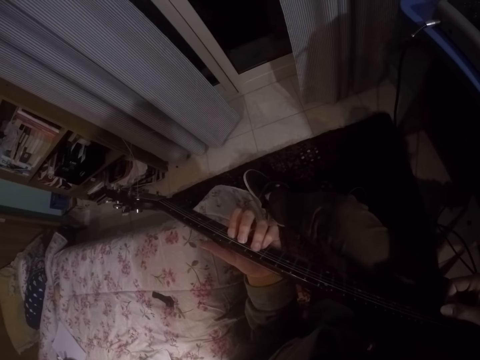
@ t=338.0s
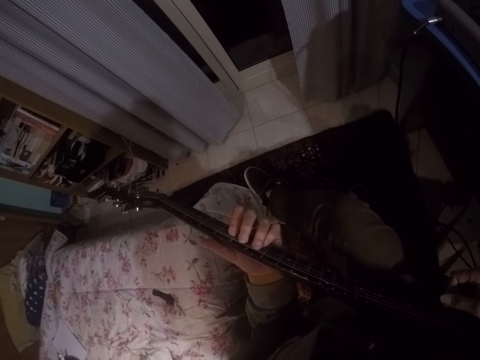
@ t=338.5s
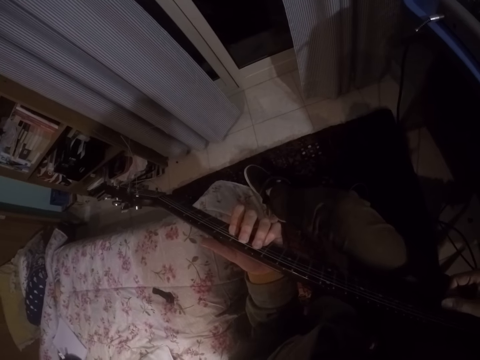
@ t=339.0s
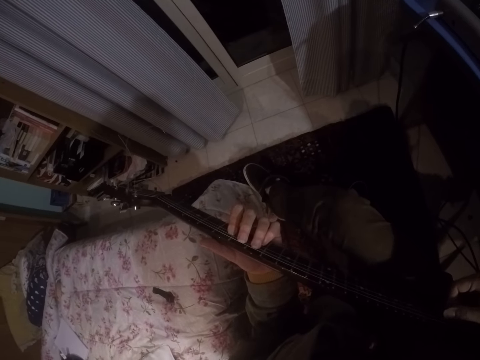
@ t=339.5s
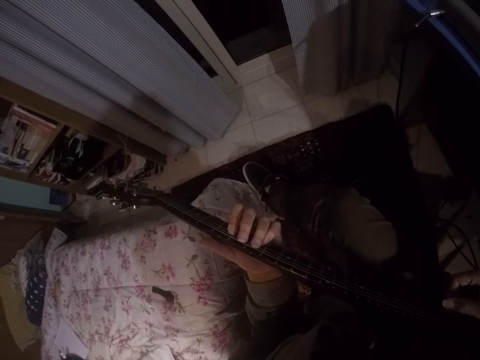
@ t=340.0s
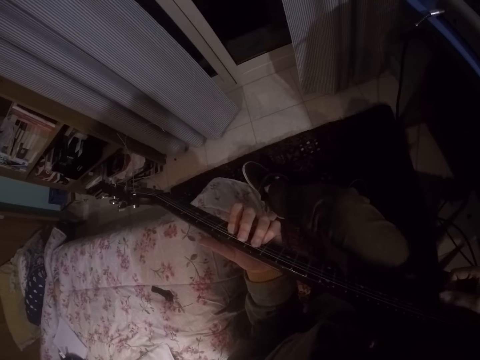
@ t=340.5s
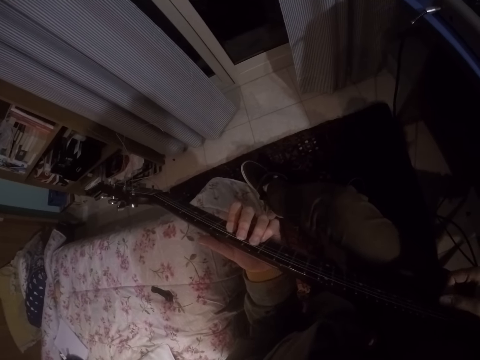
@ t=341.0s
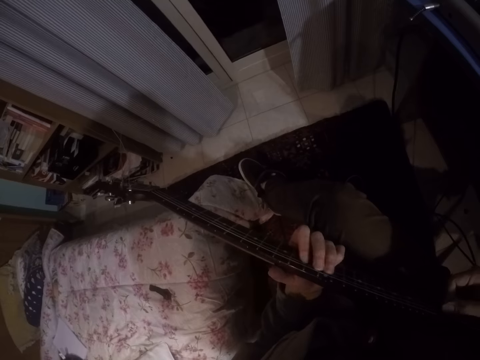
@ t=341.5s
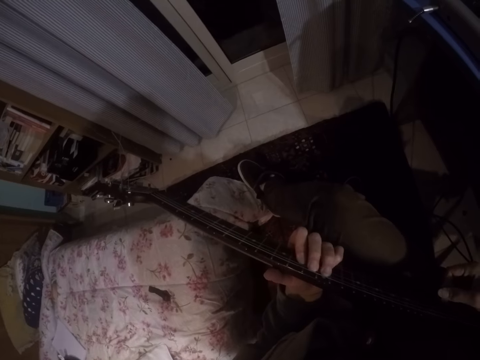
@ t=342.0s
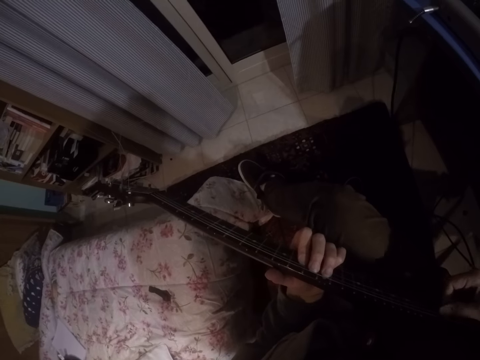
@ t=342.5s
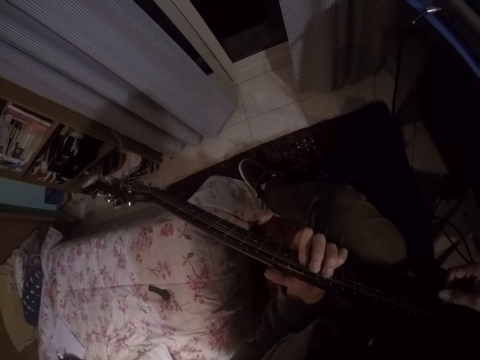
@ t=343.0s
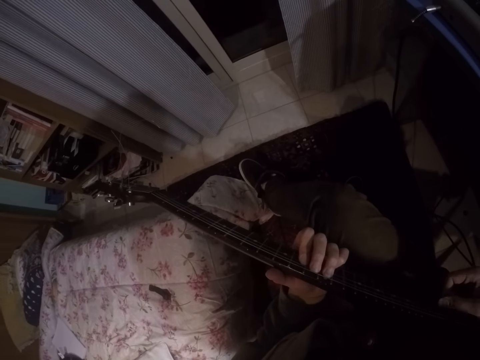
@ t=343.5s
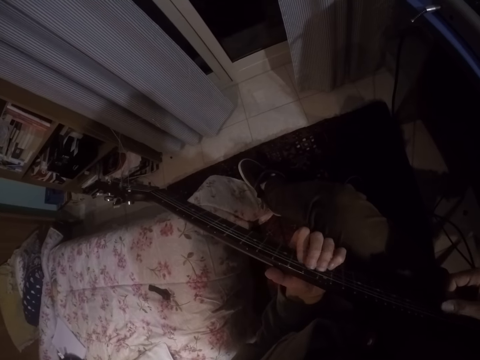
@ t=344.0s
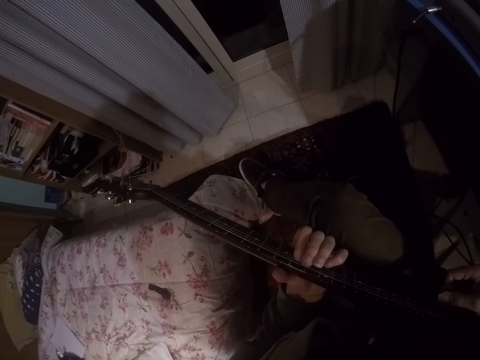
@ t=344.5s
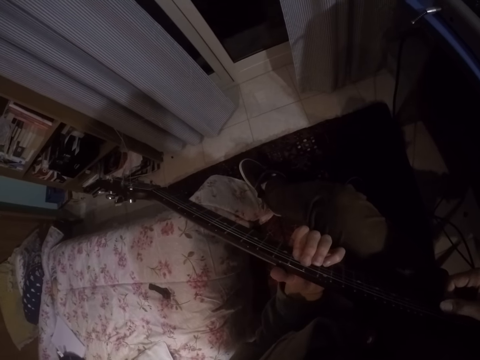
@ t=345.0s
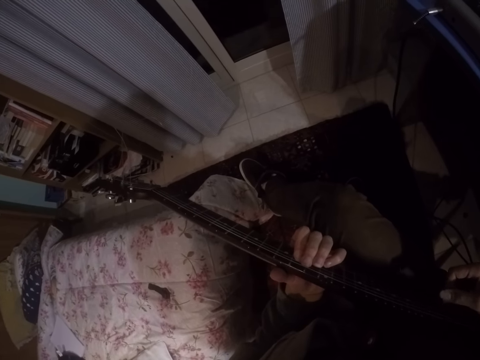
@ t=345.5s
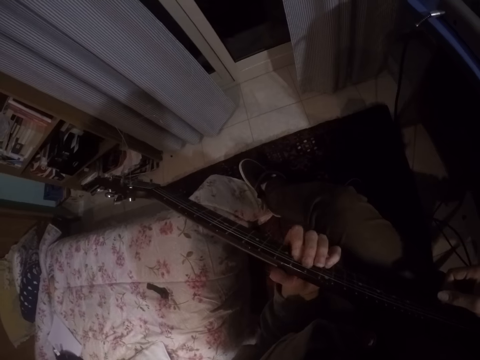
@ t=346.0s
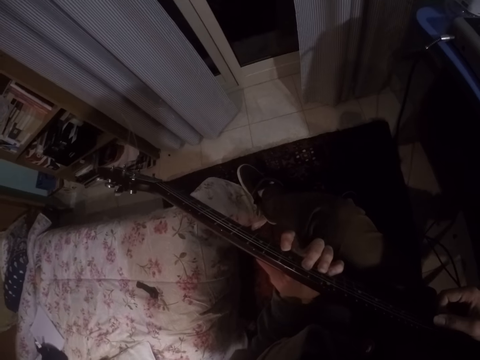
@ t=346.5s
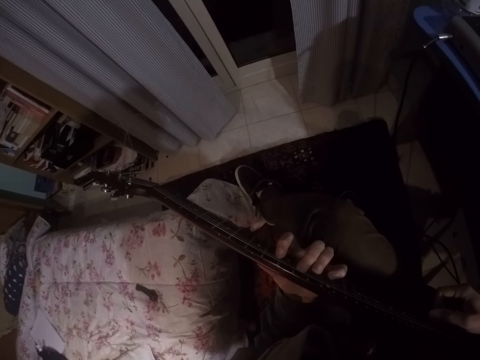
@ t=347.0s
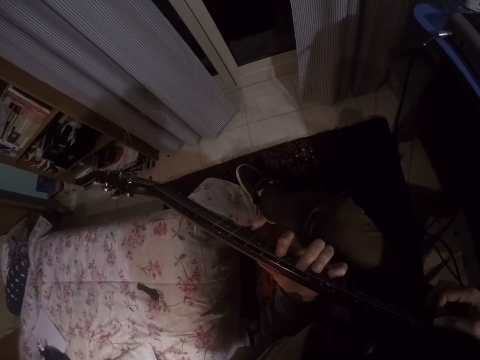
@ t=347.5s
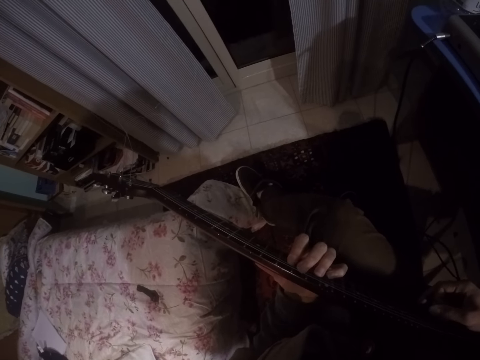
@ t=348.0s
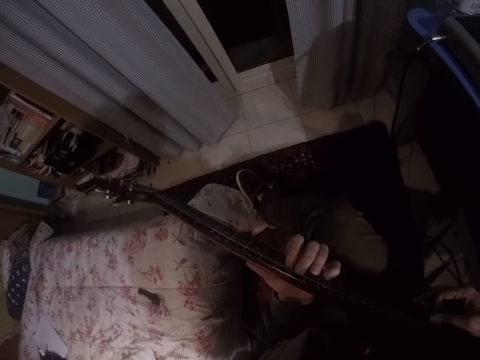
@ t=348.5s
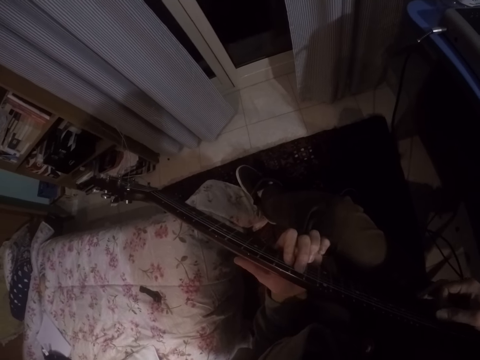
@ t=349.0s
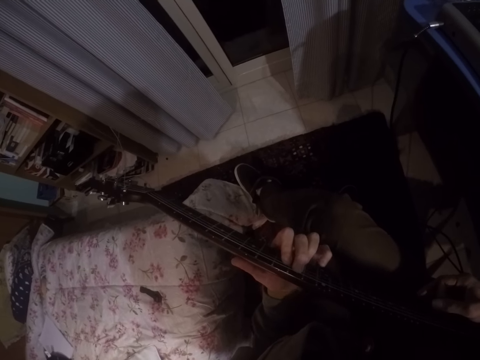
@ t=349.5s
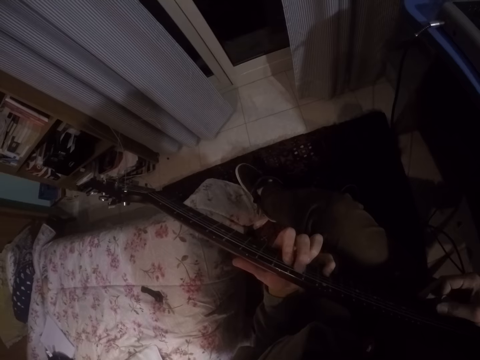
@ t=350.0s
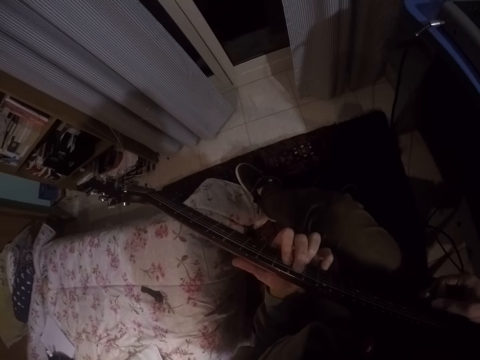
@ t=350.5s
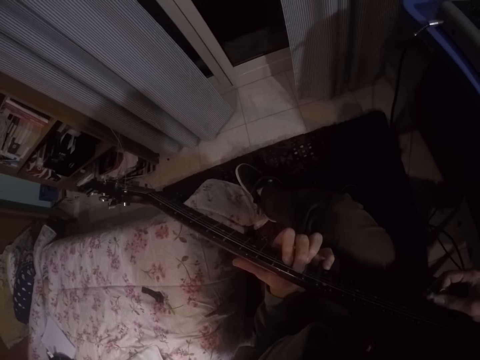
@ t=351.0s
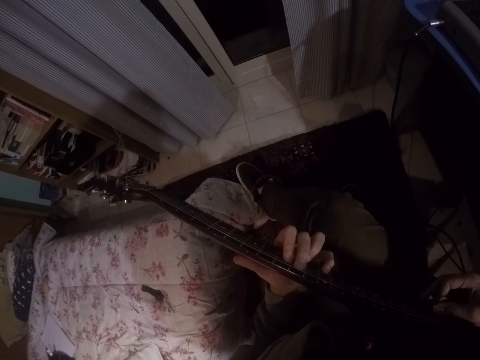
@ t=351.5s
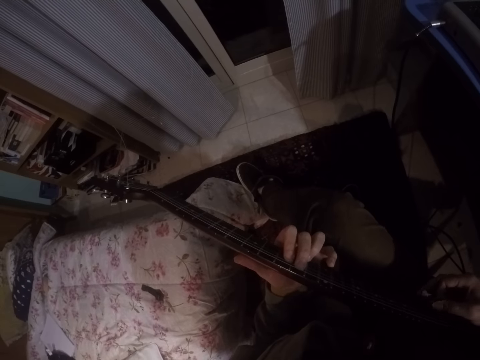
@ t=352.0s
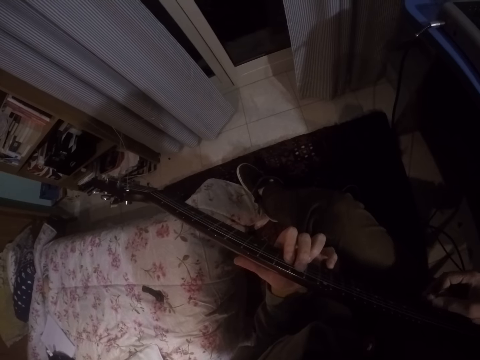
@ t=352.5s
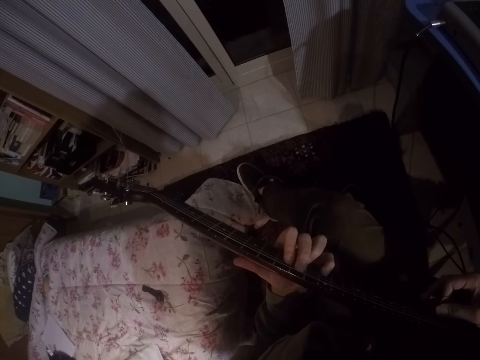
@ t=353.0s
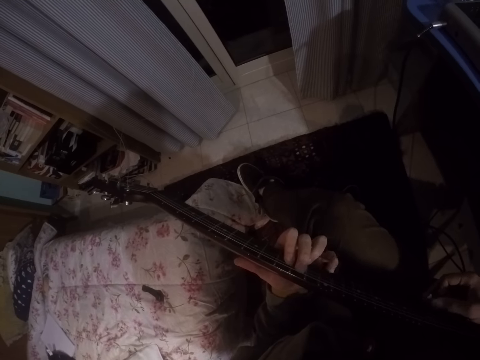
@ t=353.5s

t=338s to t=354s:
The camera wearer presses the guitar. They play the guitar.

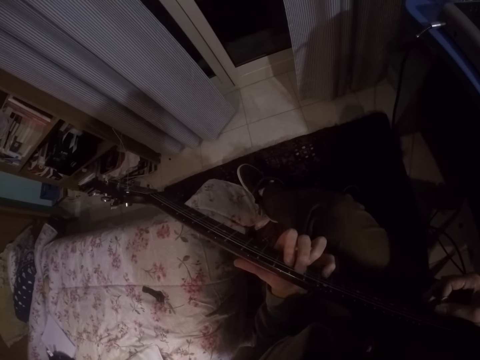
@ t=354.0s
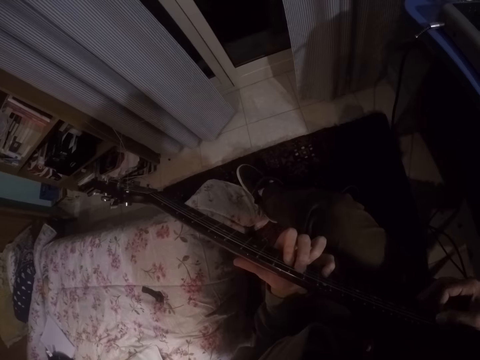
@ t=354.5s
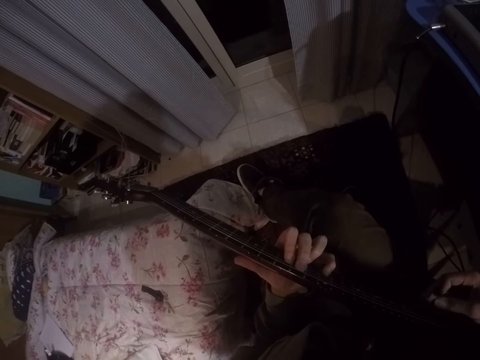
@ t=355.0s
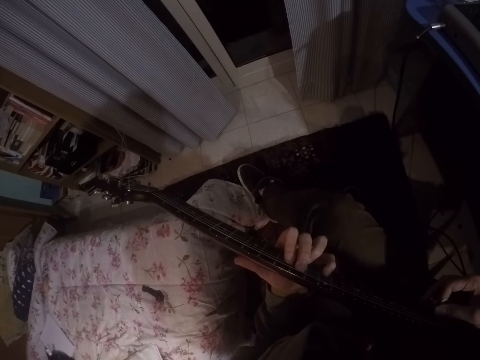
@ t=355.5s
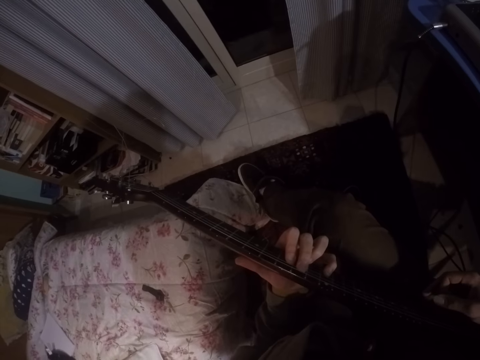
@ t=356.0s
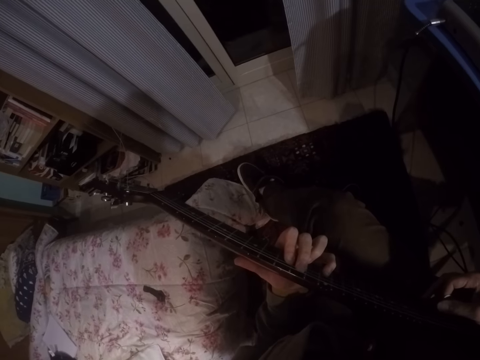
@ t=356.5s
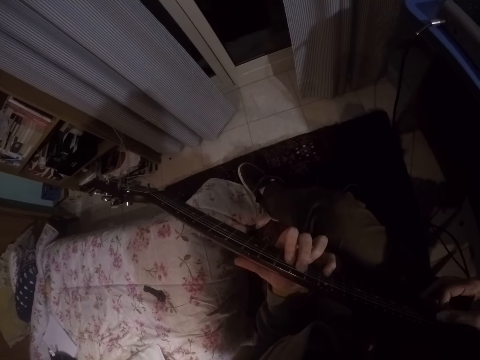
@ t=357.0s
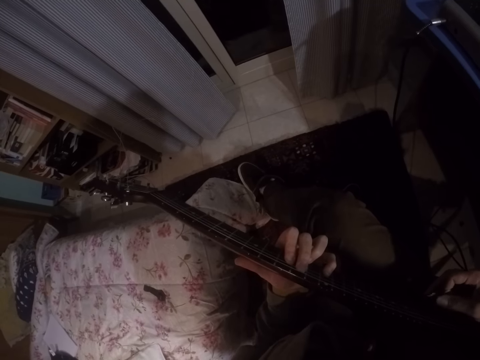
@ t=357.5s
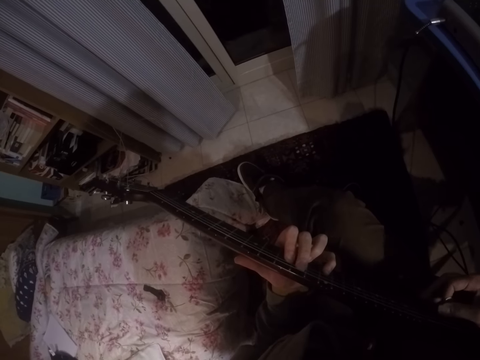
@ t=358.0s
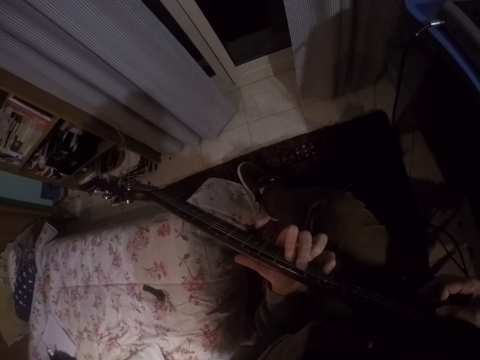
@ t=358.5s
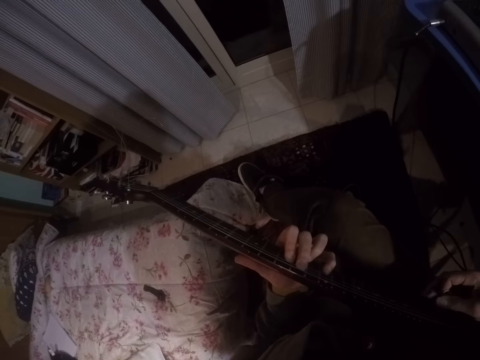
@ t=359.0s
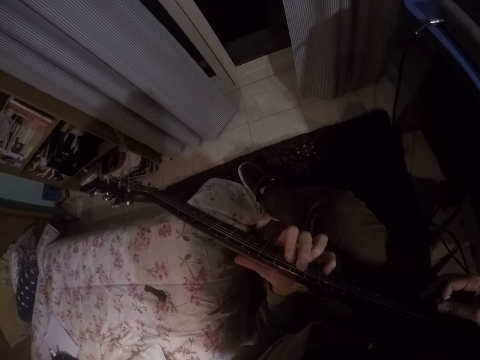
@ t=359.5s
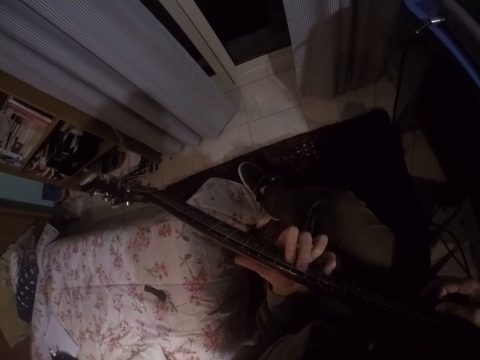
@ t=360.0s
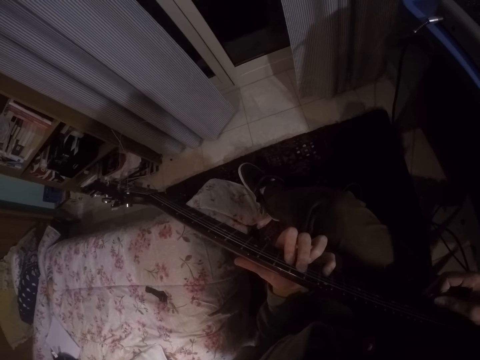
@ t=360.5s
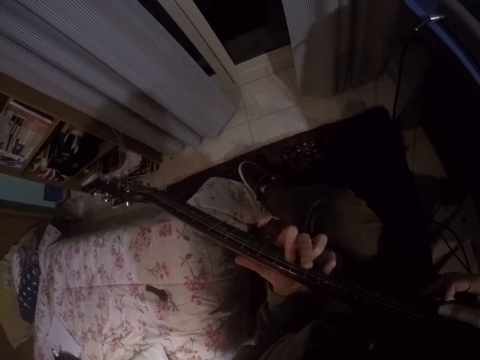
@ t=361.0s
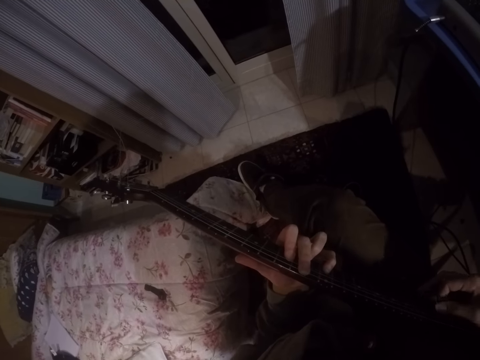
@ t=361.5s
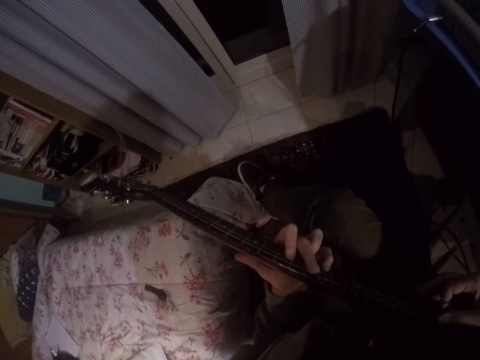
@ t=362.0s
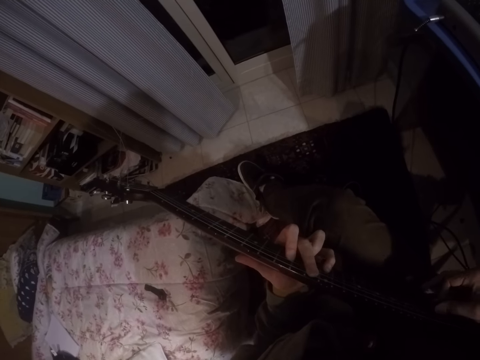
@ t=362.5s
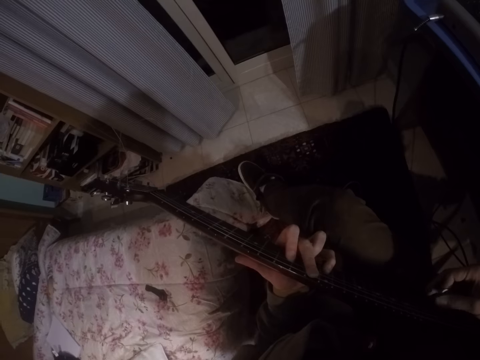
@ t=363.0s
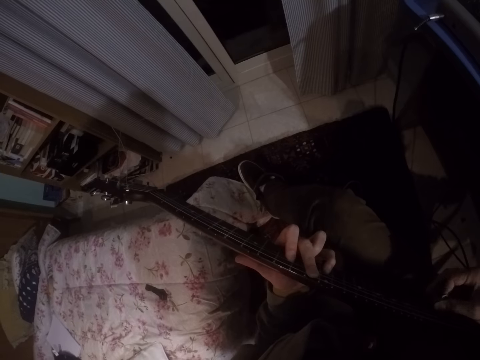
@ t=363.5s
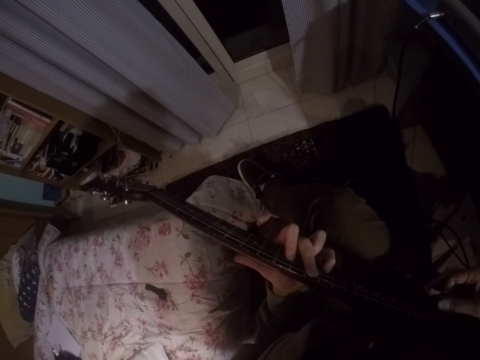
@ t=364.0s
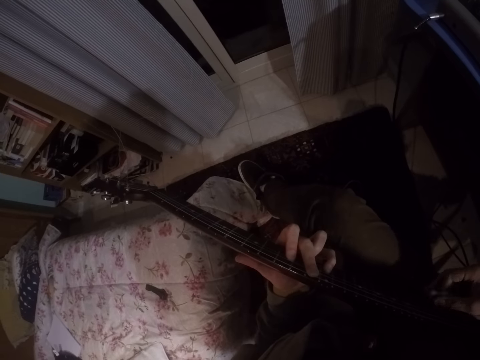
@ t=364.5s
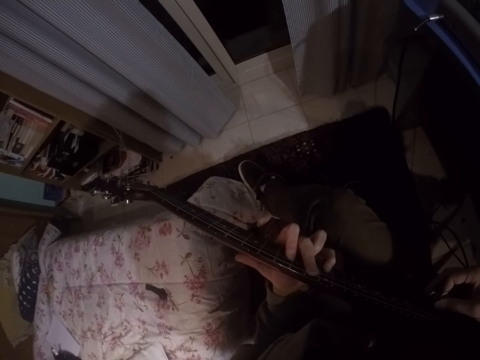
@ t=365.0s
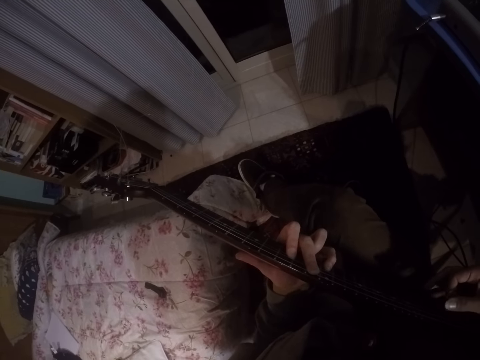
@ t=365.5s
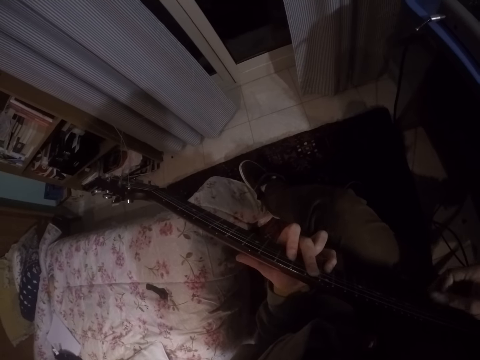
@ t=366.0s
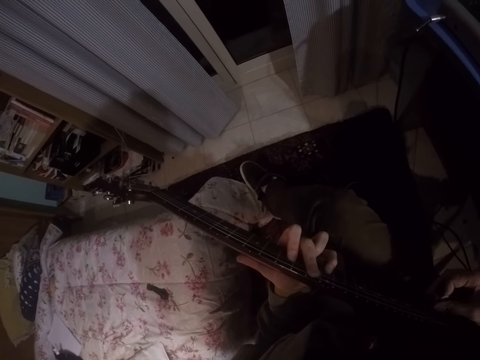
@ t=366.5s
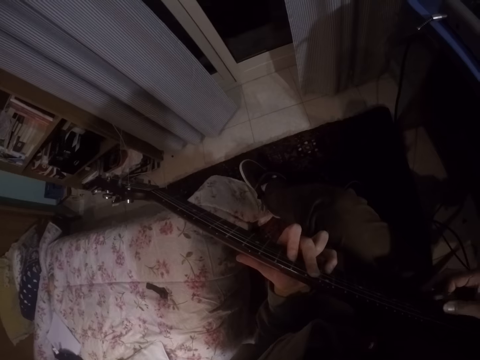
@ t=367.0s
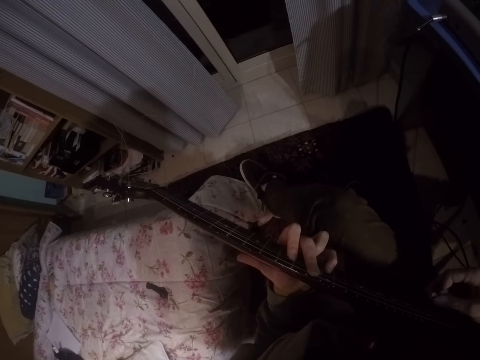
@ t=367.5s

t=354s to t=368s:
The camera wearer plays the guitar.
